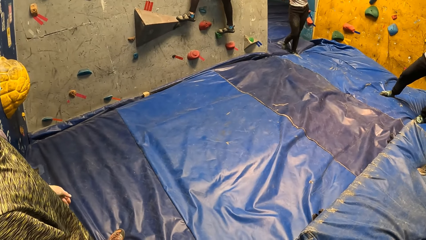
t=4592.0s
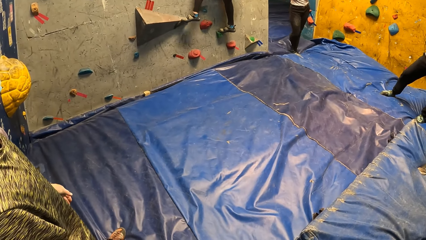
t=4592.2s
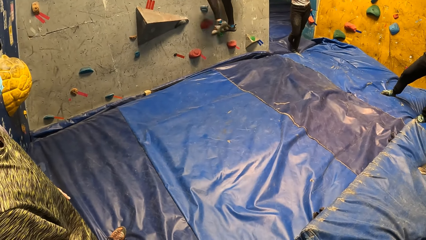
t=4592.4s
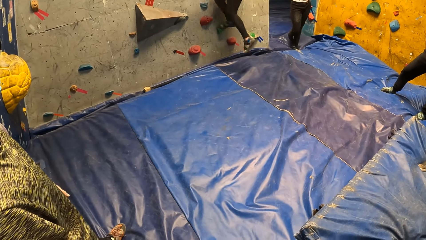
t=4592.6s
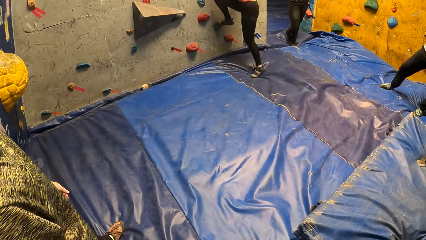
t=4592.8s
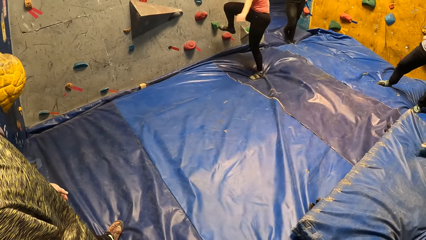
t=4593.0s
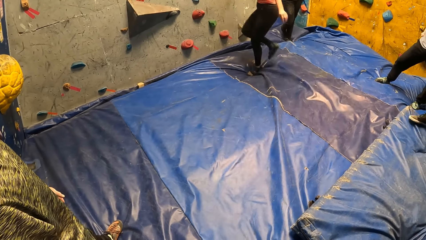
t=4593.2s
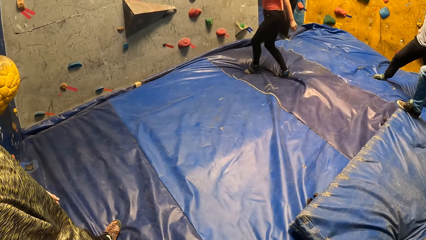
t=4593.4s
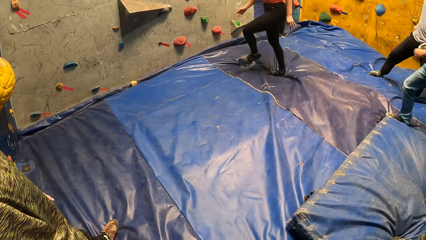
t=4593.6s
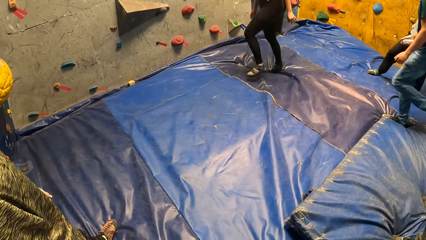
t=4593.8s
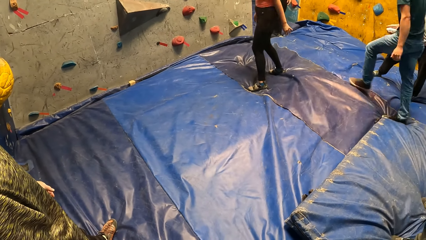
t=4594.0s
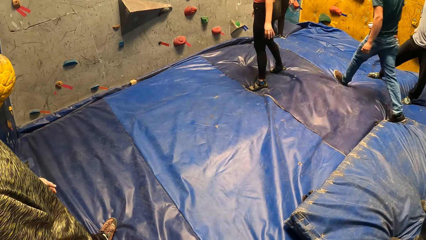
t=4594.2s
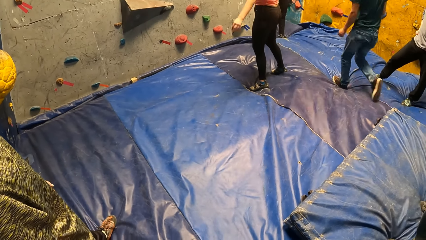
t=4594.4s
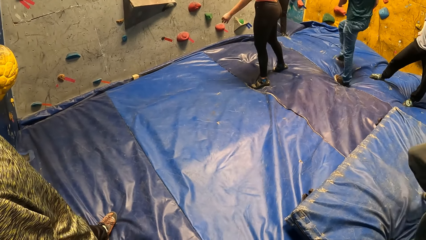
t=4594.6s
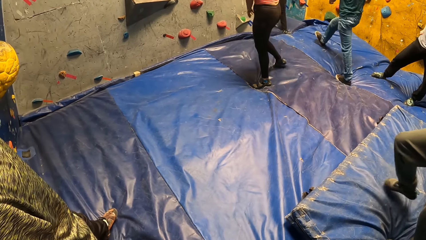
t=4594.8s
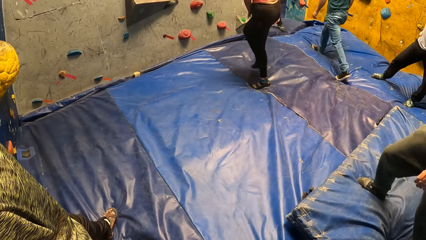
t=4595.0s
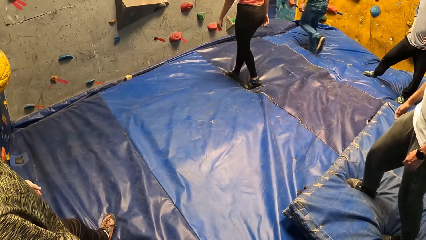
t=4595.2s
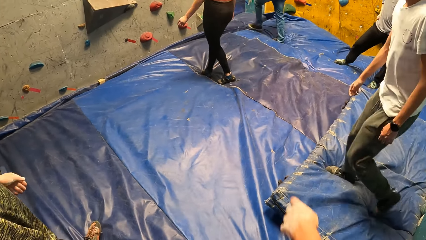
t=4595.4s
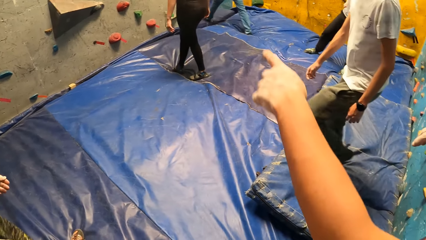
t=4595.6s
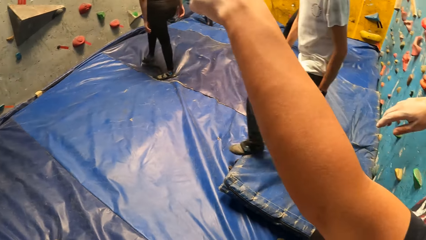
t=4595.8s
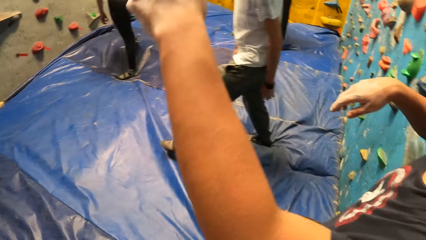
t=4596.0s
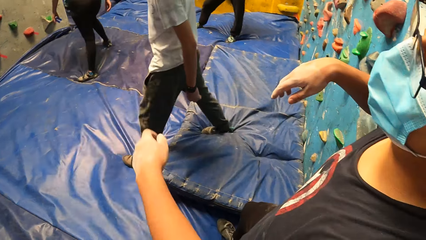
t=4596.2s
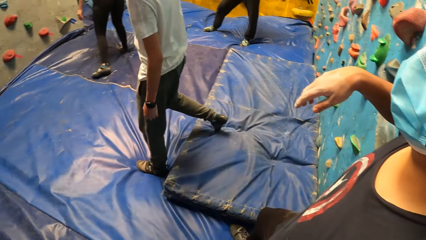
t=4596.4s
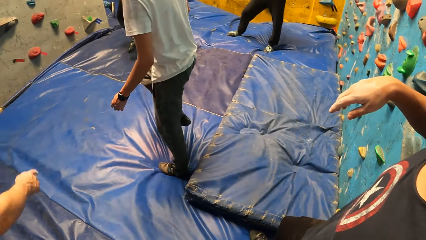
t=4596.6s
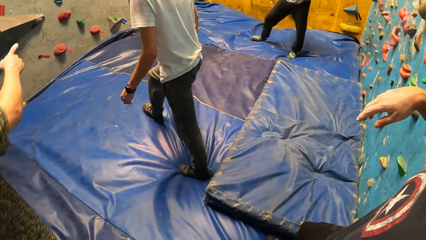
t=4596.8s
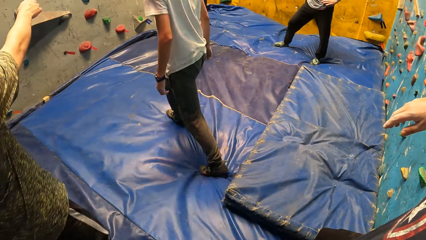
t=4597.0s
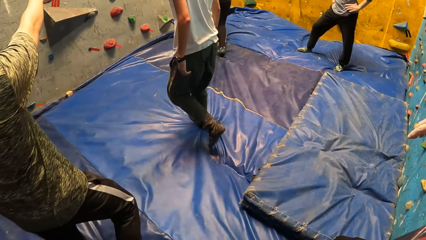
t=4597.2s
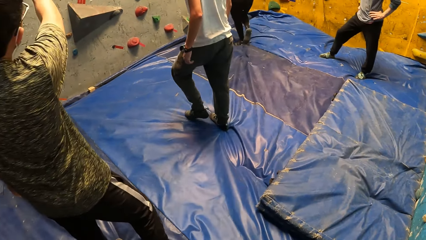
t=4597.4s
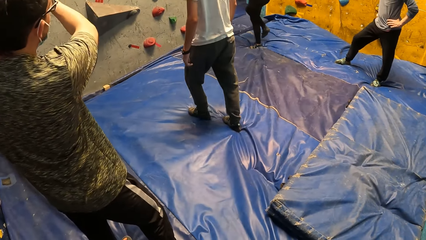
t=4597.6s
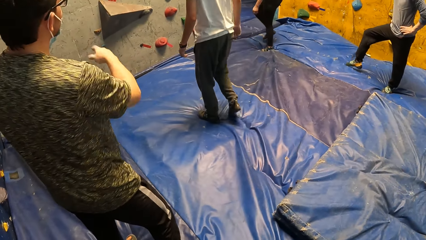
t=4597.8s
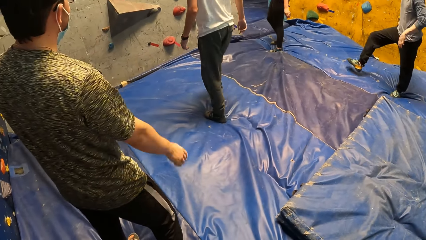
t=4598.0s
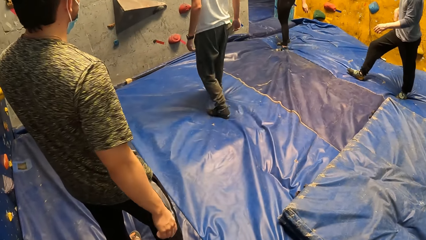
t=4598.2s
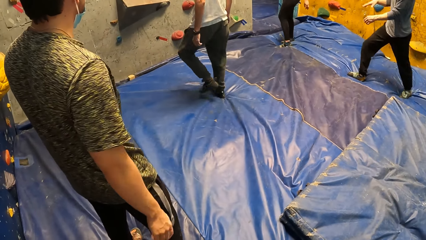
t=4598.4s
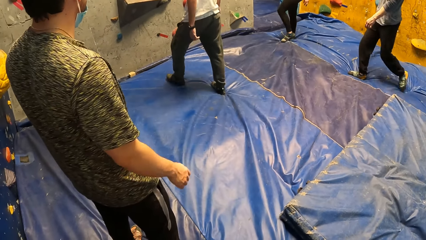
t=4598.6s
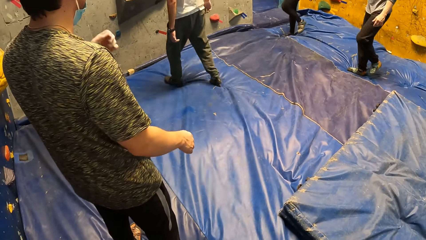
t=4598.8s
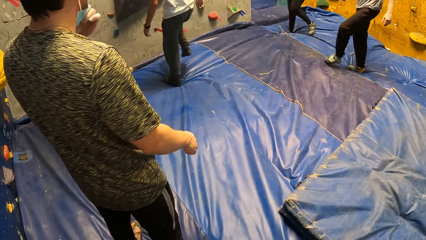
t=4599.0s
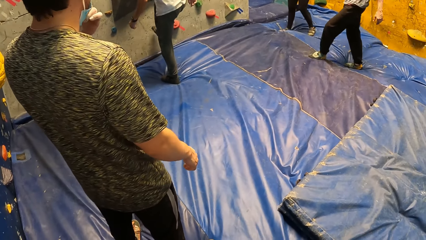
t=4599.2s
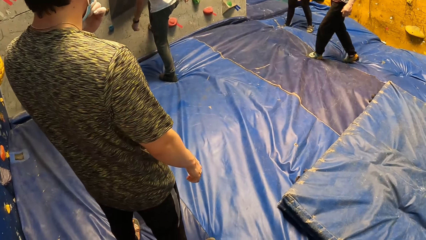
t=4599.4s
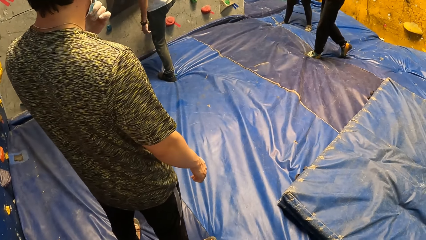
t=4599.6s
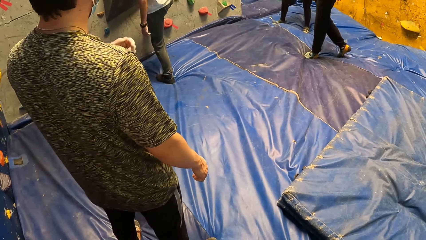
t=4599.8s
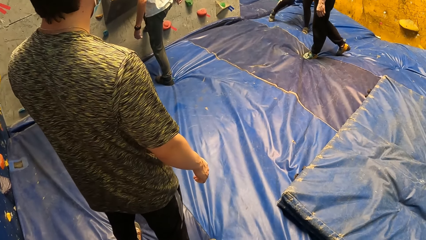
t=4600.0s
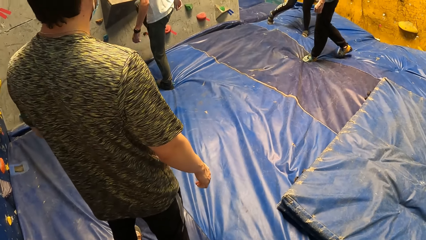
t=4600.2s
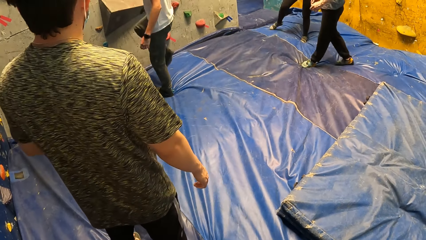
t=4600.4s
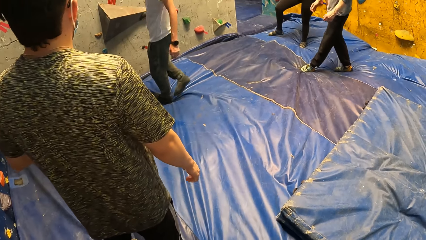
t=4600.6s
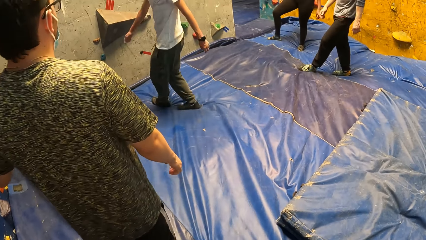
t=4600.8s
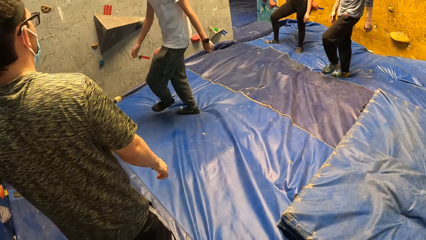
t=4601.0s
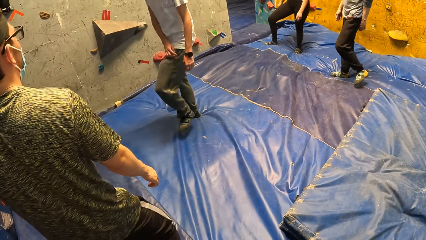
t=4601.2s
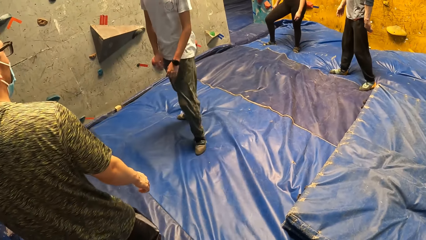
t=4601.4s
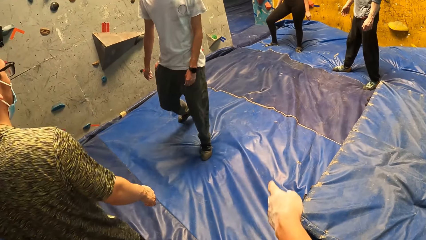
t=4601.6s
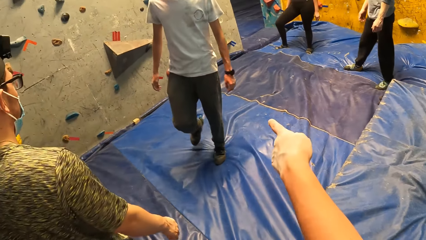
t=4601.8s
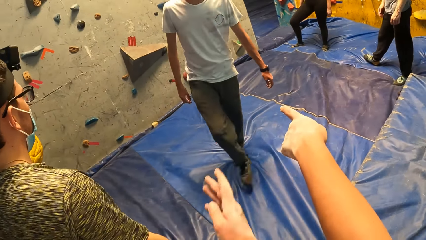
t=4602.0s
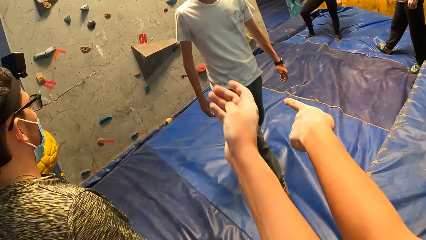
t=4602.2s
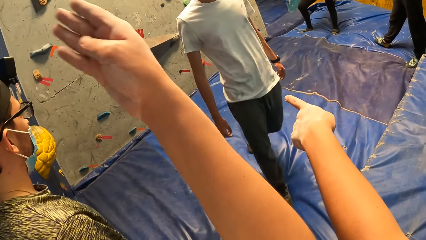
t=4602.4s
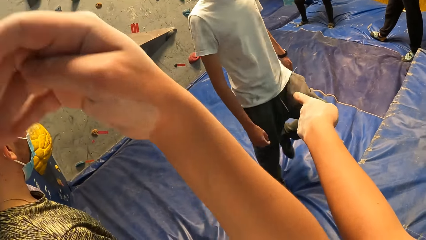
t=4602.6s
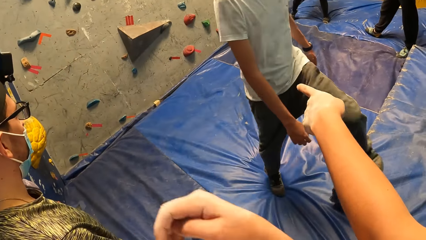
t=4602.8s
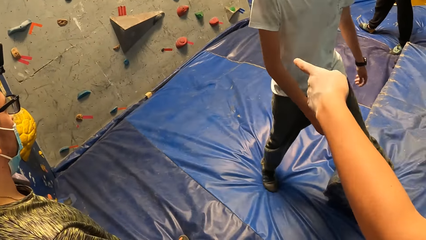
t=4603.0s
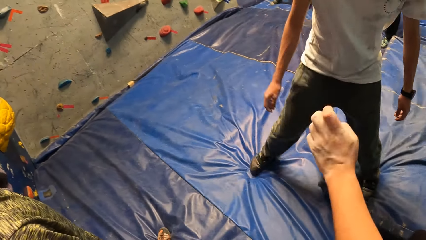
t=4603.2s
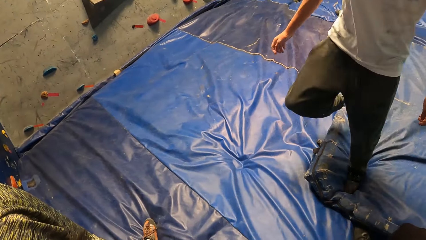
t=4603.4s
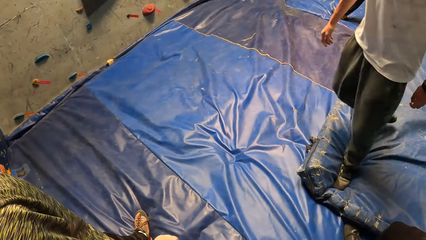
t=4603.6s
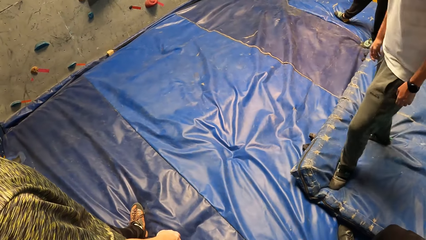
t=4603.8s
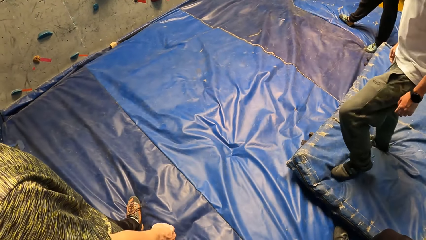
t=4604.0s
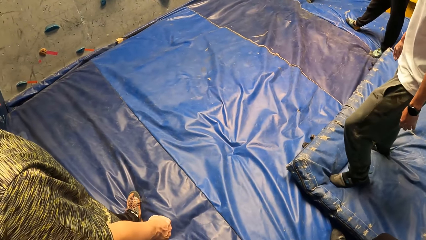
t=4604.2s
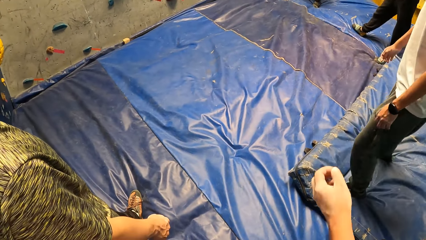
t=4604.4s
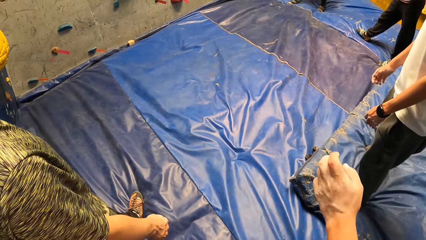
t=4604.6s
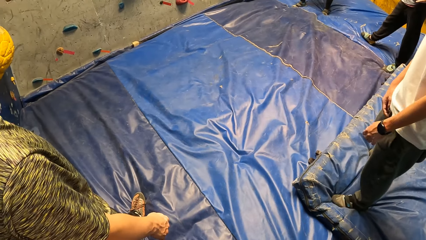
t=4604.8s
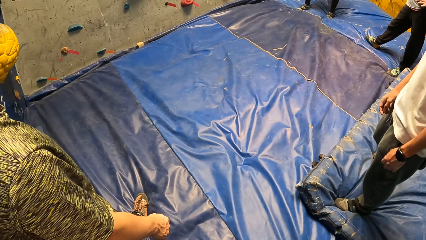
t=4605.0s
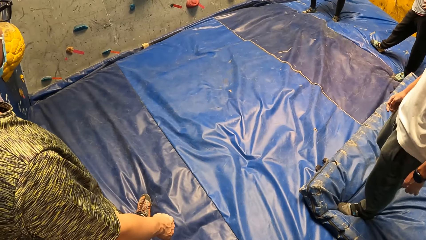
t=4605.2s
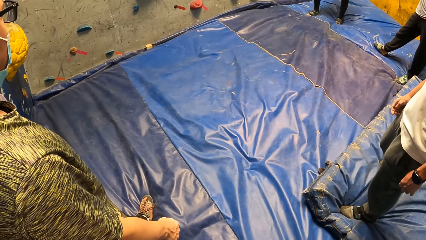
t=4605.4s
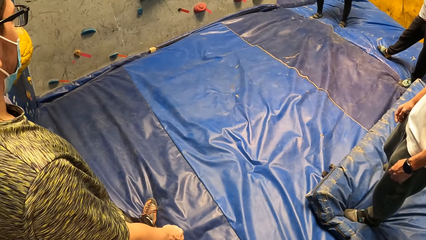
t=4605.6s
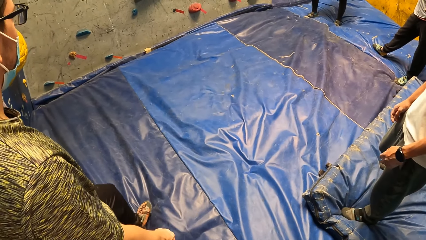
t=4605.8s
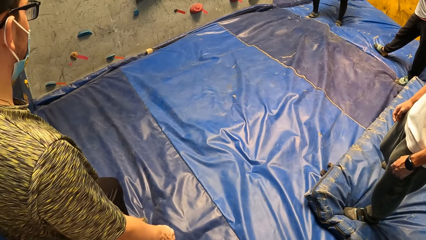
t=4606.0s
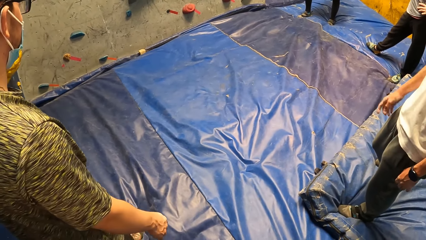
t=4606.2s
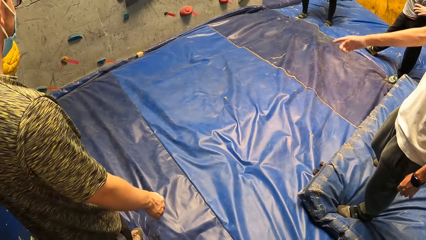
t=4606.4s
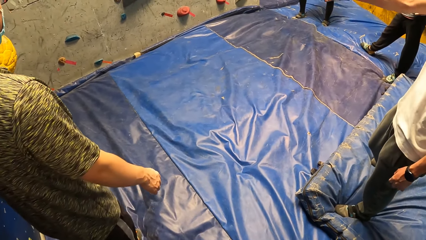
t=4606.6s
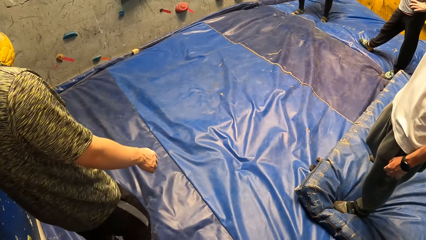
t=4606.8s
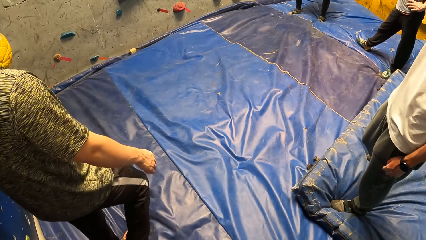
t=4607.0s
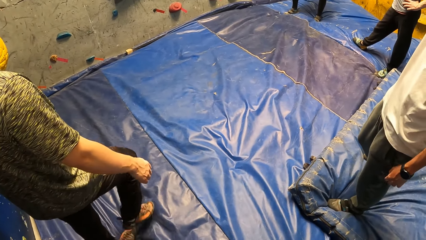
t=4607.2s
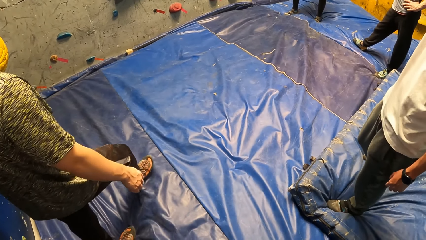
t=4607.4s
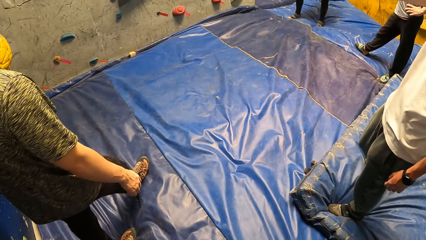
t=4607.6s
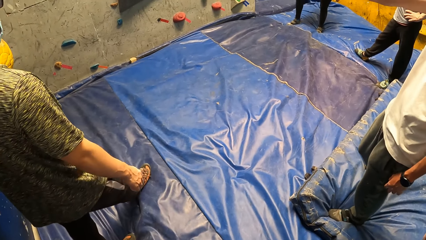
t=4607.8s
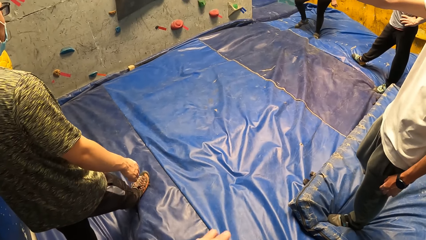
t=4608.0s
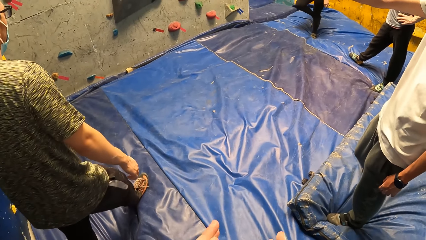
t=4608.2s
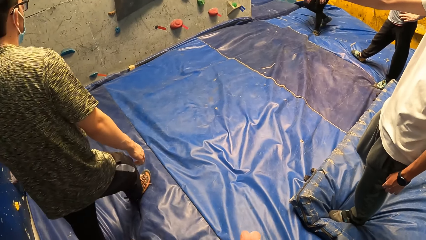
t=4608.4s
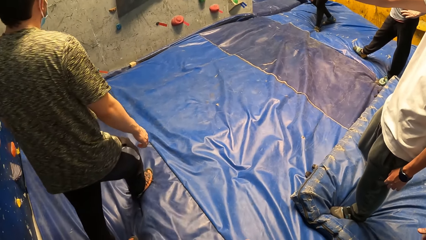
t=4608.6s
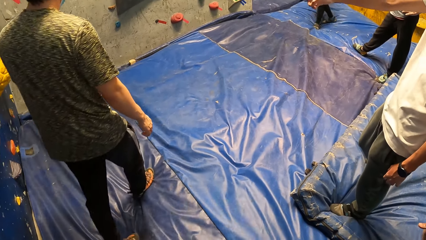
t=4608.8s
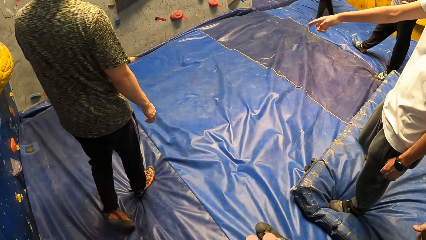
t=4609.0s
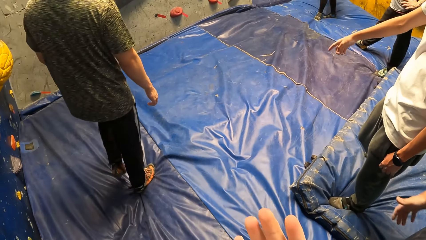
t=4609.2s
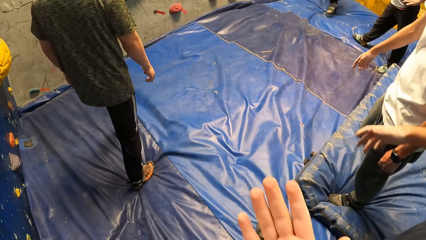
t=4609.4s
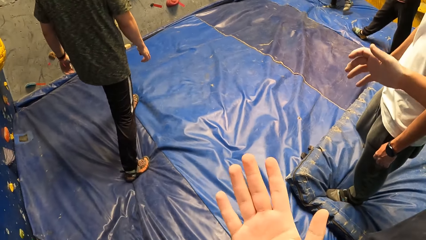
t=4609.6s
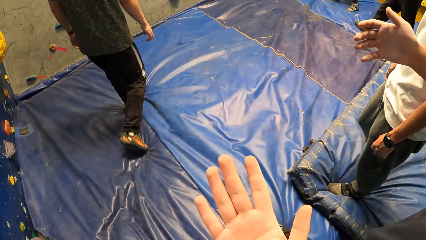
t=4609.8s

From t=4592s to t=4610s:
The woman gets off the wall. The man points his left hand to the wall. Another man points his right hand to the wall. Another man climbs the wall with both hands. The first man points his left hand to the wall. A person walks towards the climbing wall.
